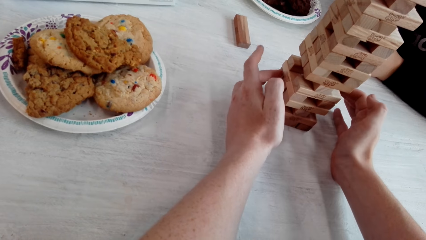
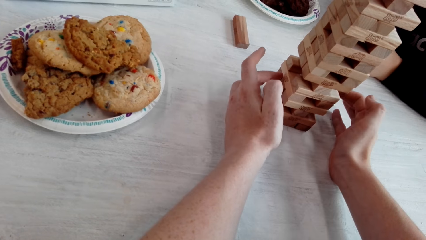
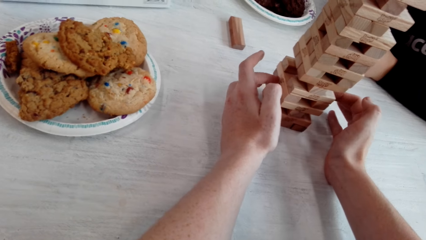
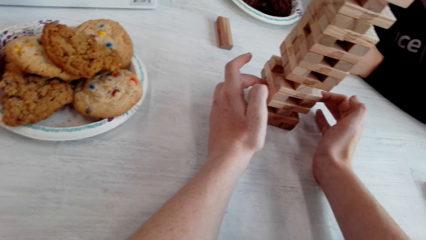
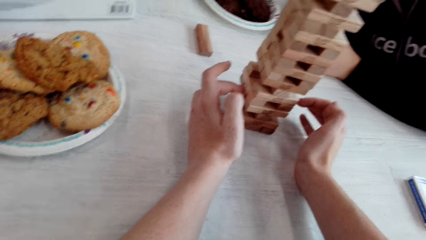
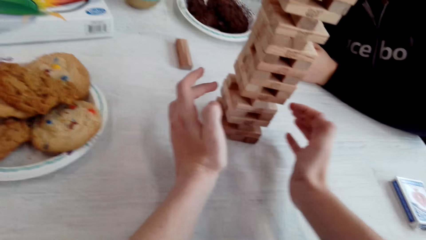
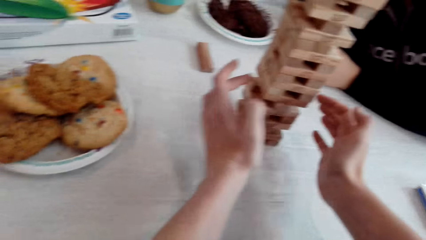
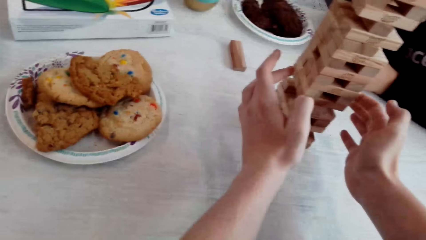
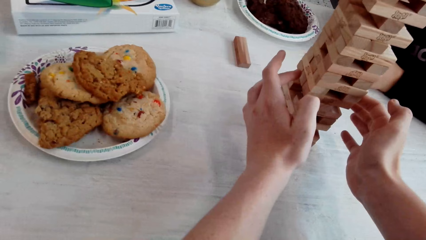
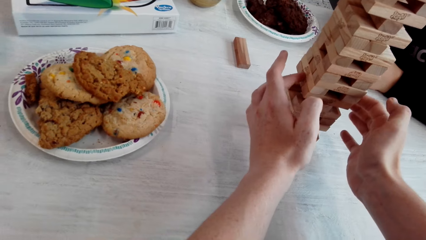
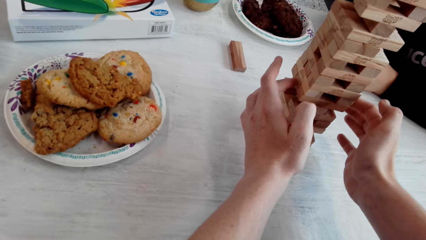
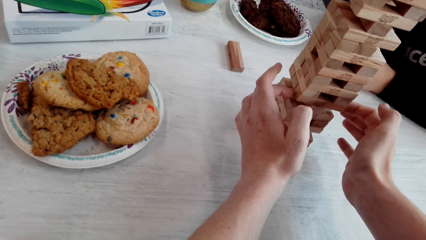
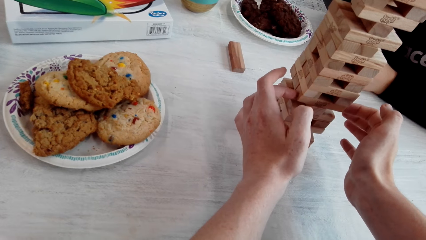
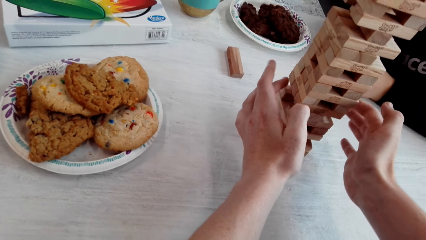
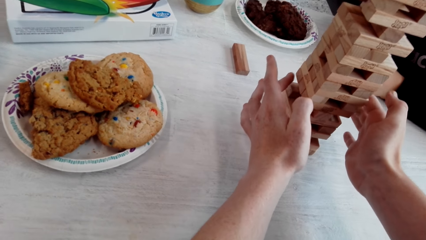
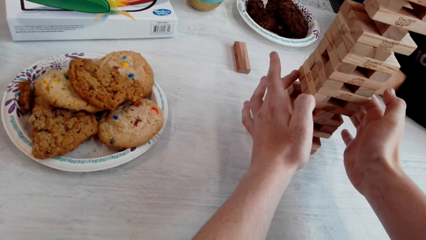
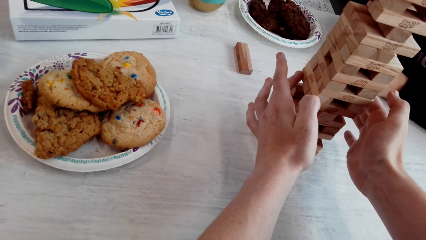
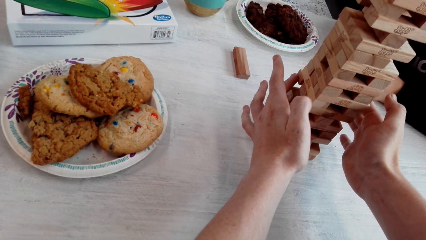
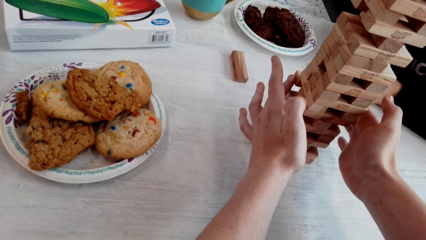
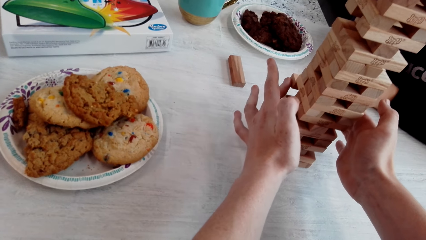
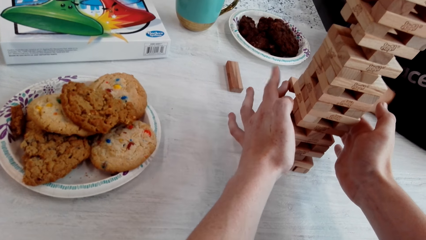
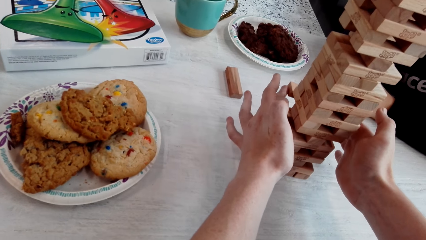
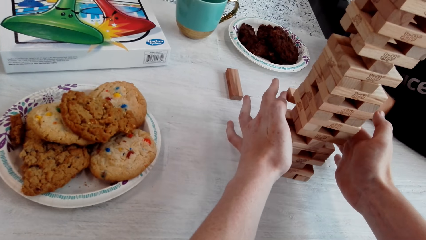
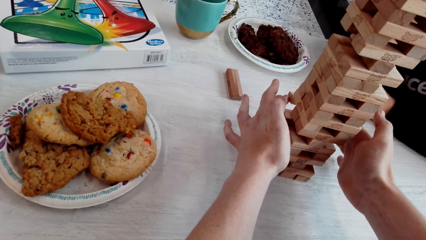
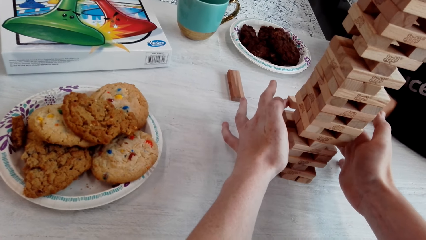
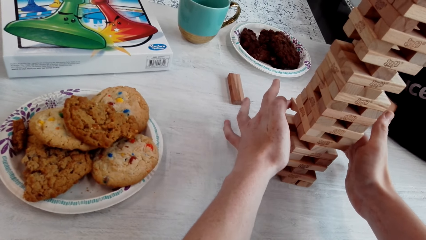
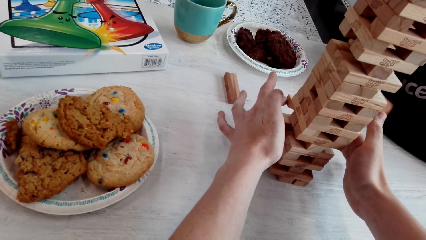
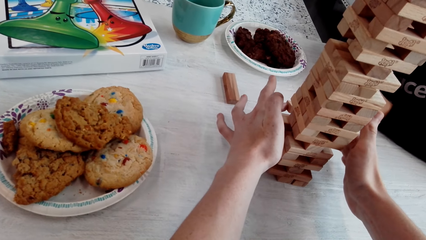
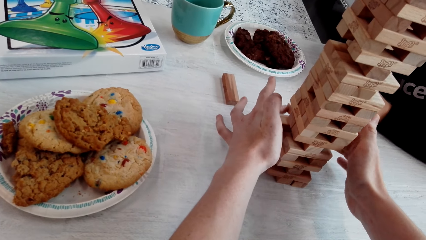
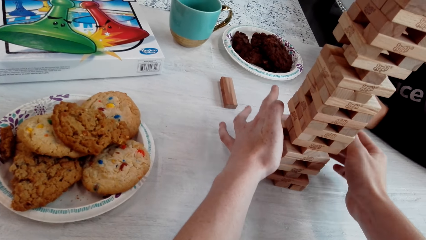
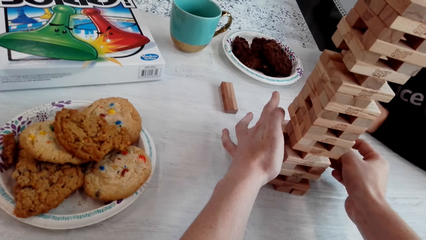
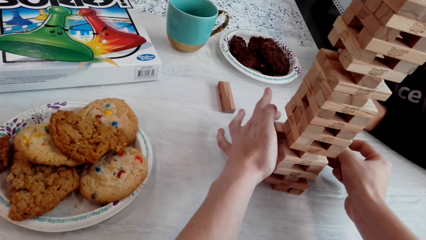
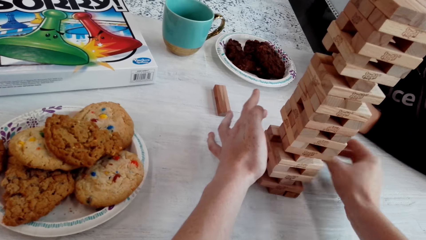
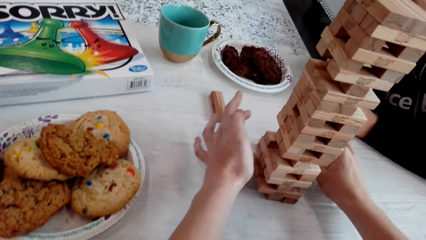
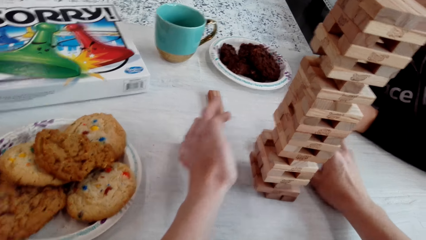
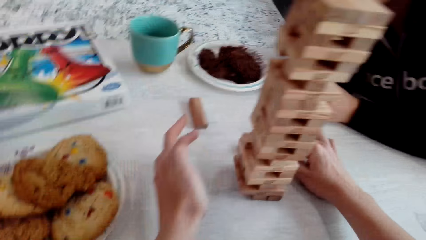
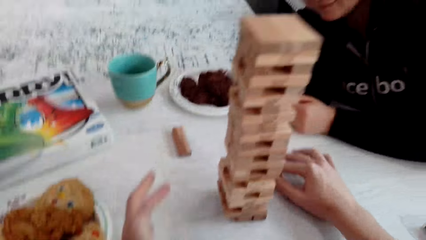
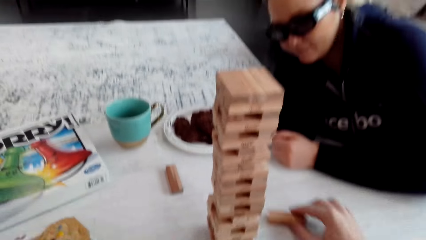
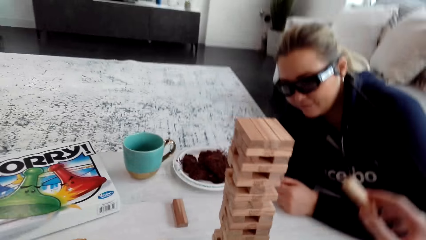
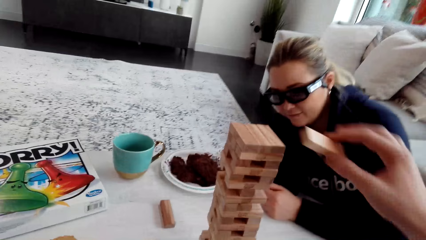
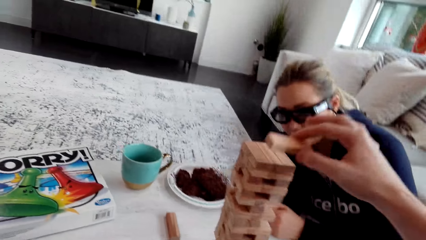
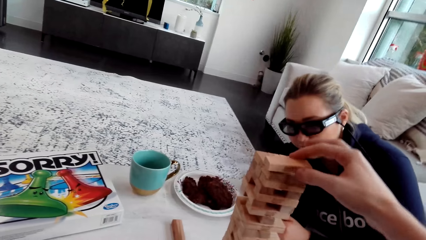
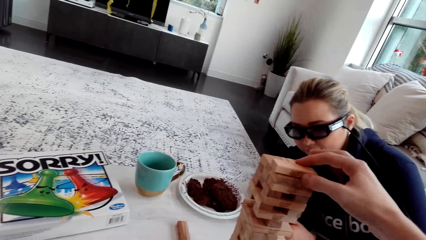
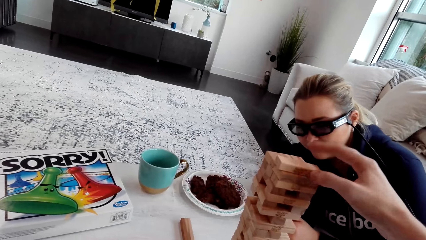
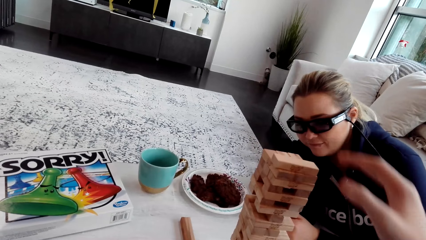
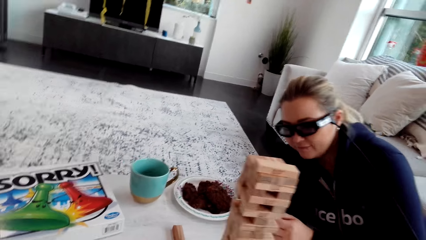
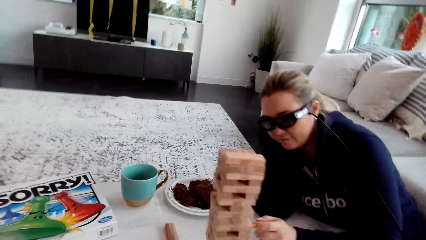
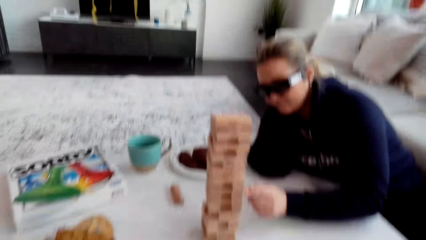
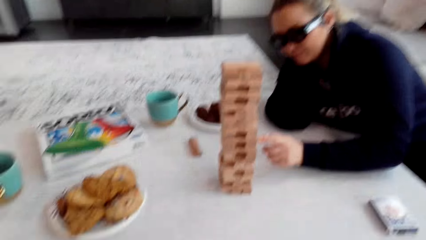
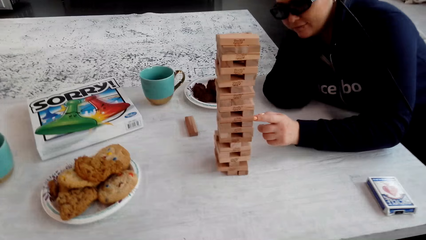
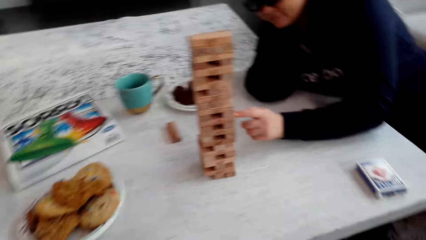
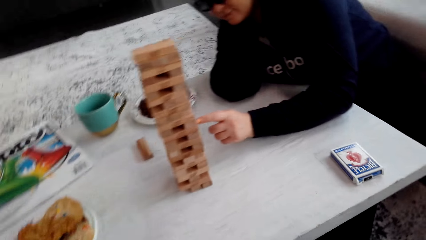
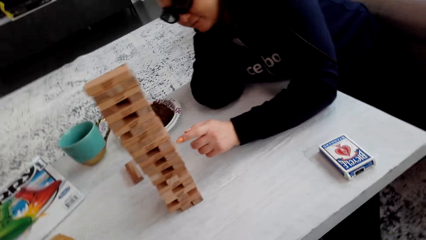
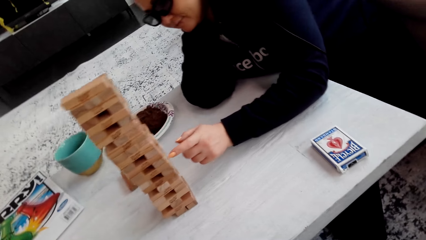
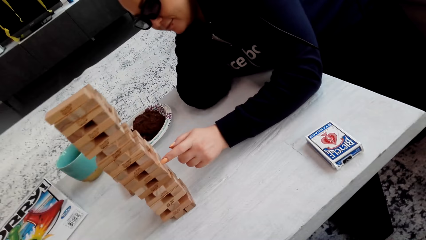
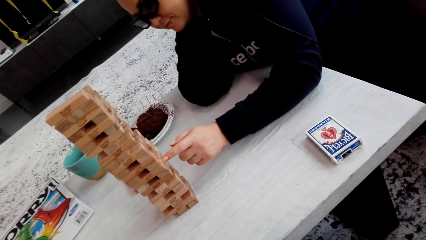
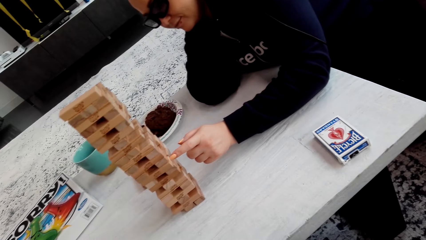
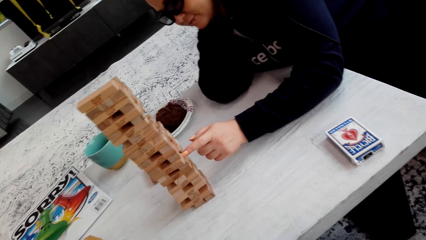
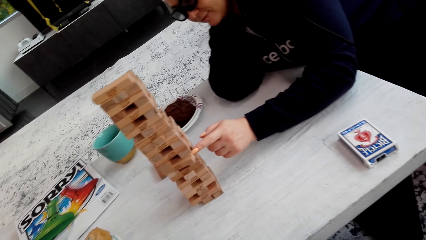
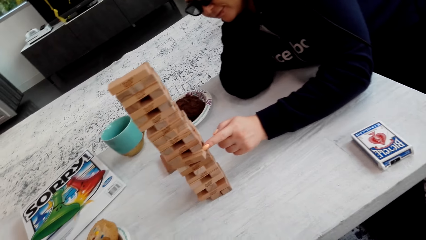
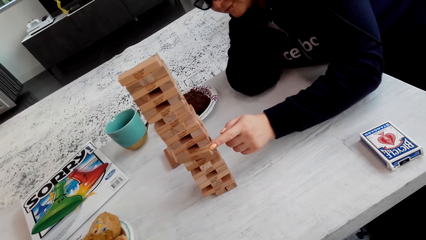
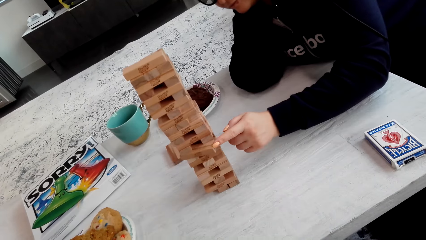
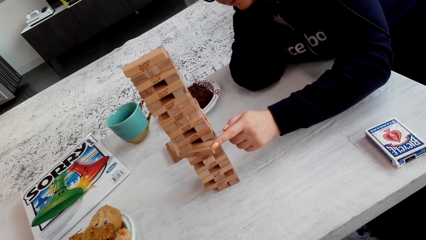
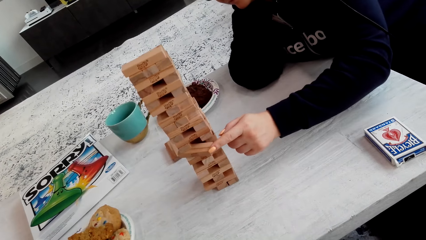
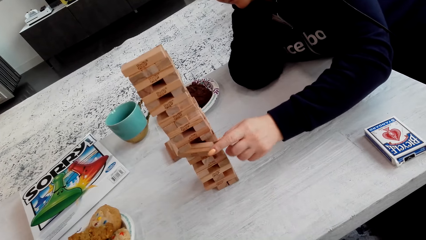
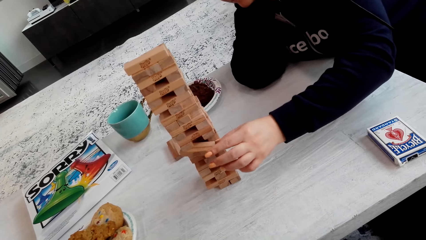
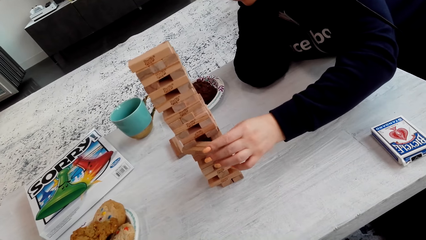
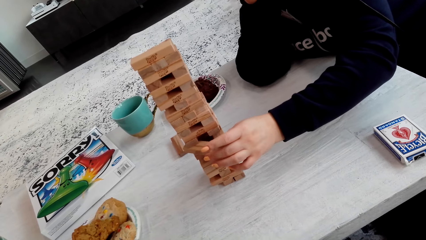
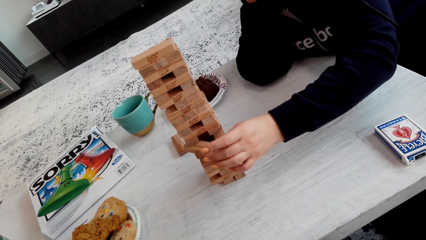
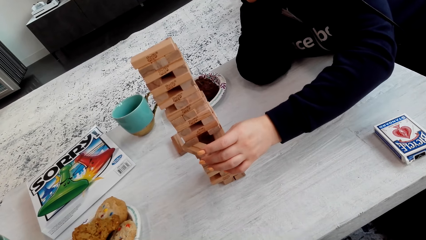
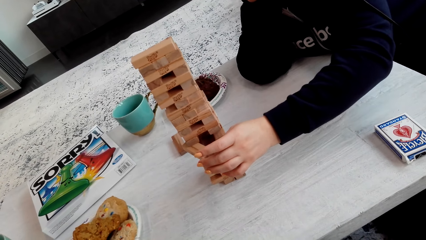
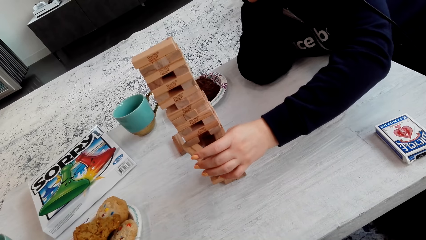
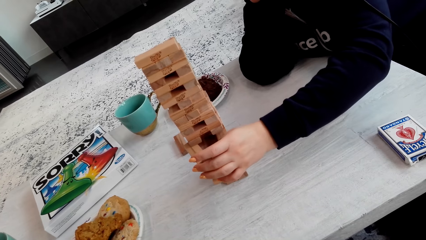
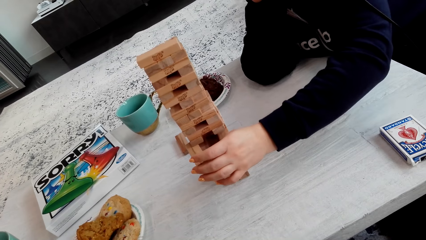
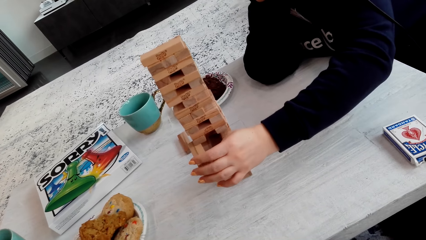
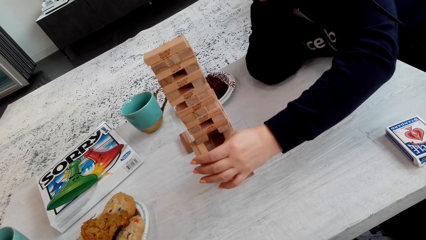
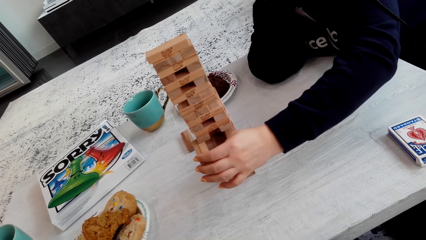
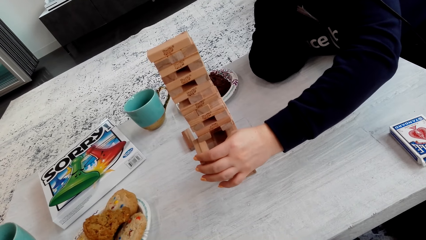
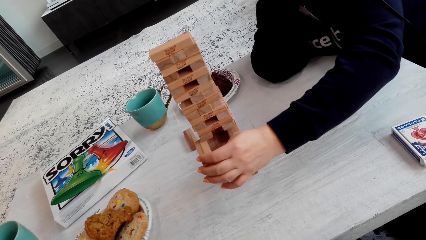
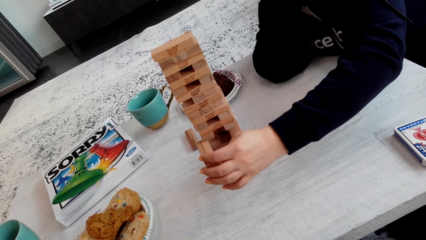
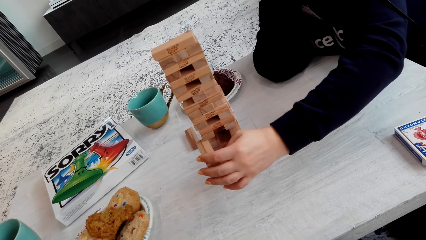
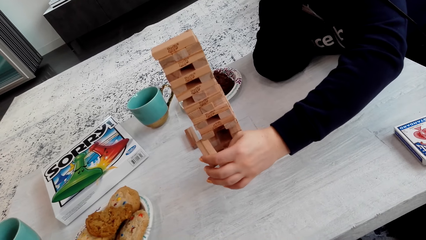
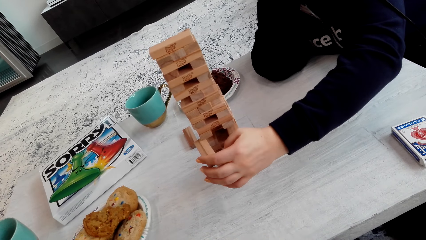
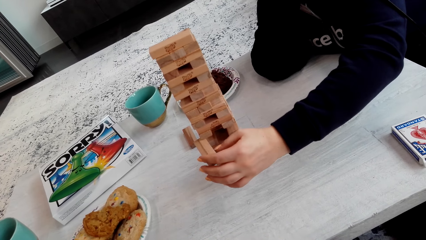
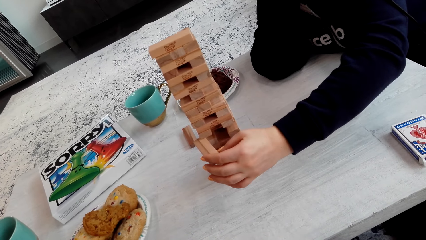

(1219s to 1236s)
The camera wearer removes the wooden jenga piece with both his hands. He talks to a woman. He picks up the wooden jenga piece with his right hand. He puts the wooden jenga piece on the top of the jenga with his right hand. The woman pushes the wooden jenga piece with her left hand finger. She removes the wooden jenga piece with her left hand.
